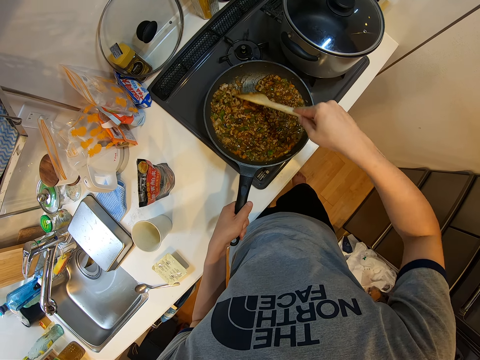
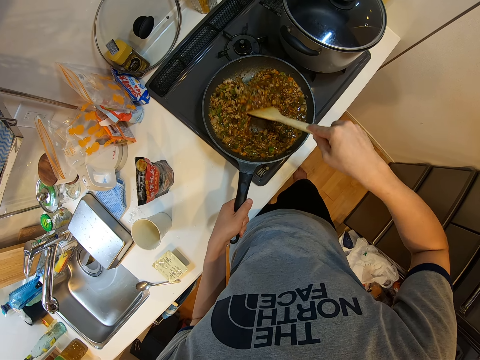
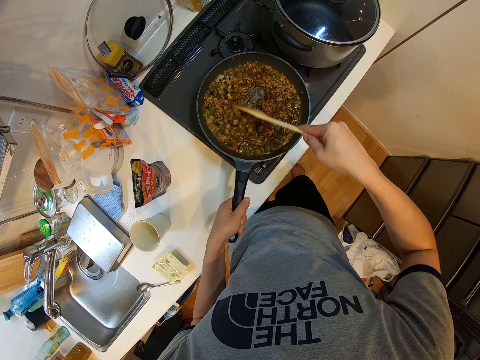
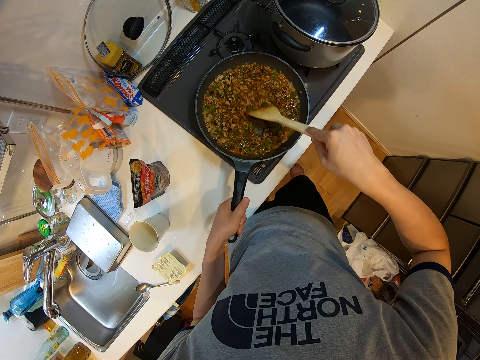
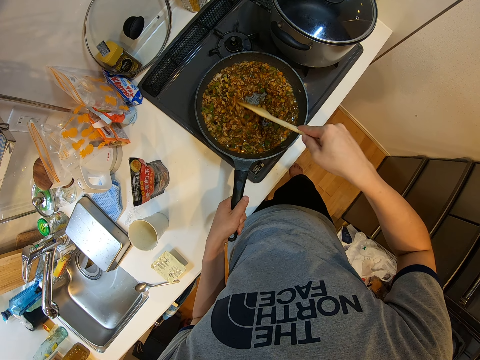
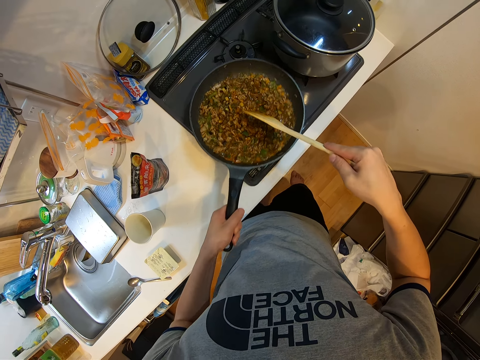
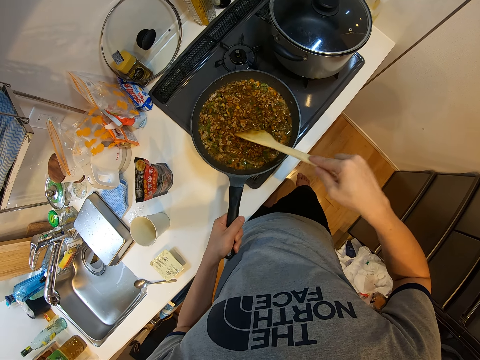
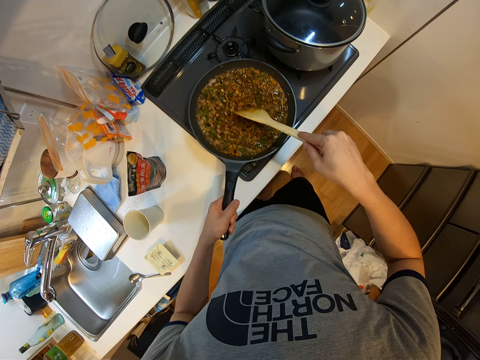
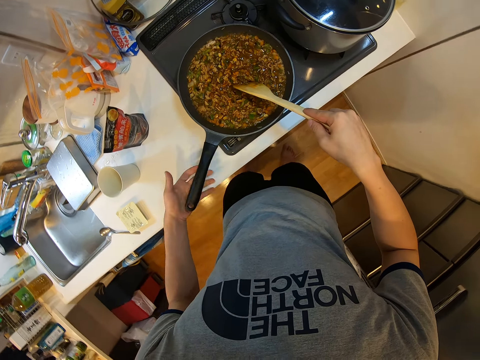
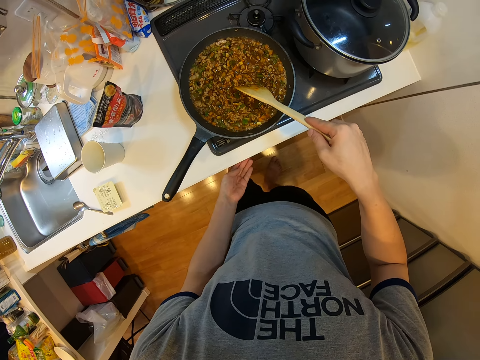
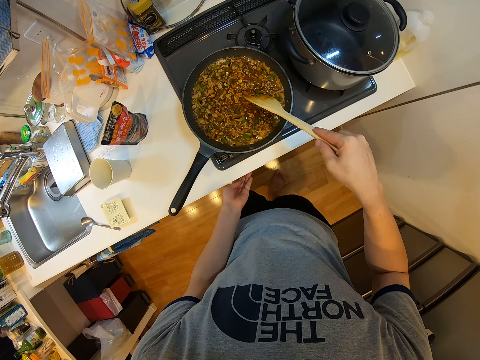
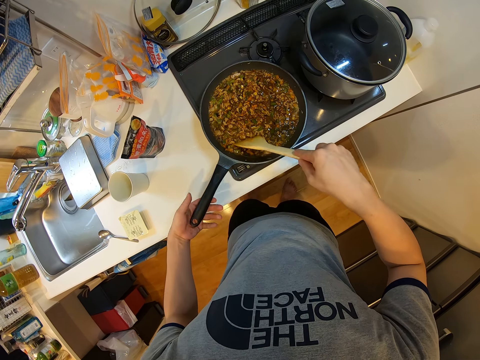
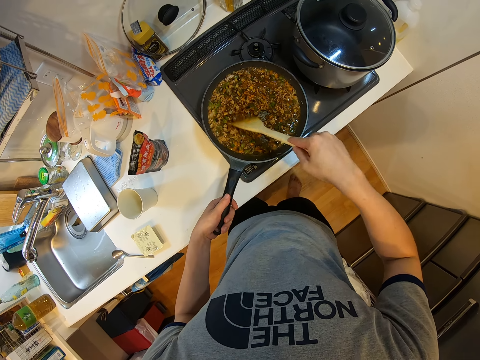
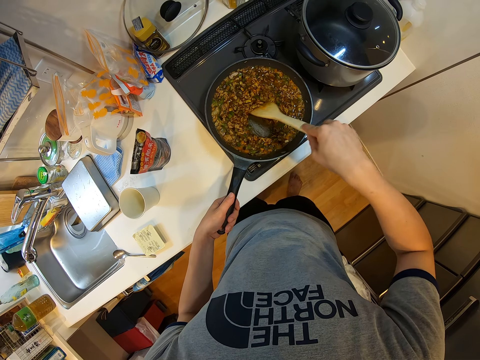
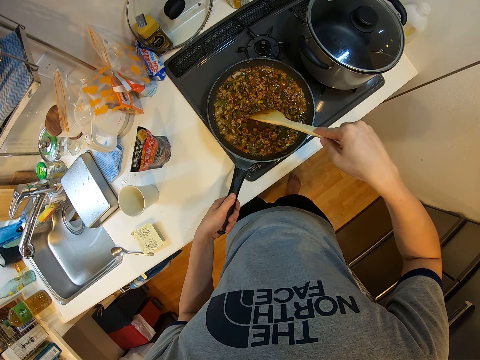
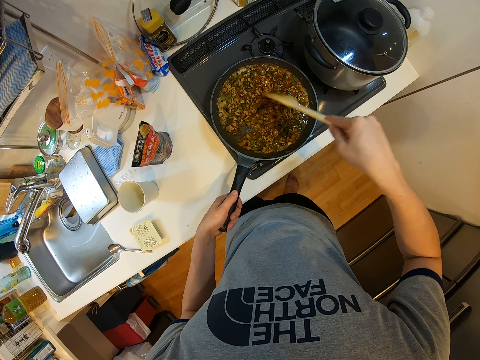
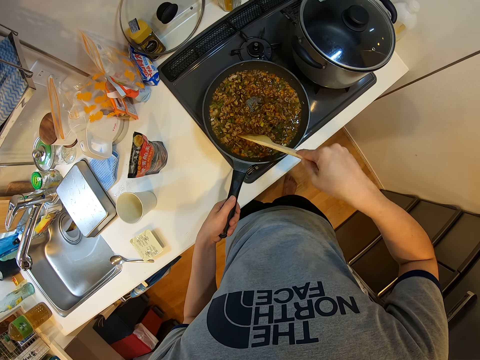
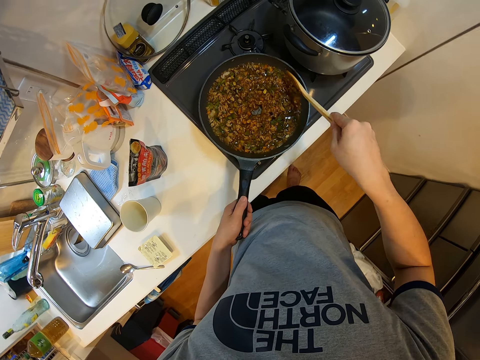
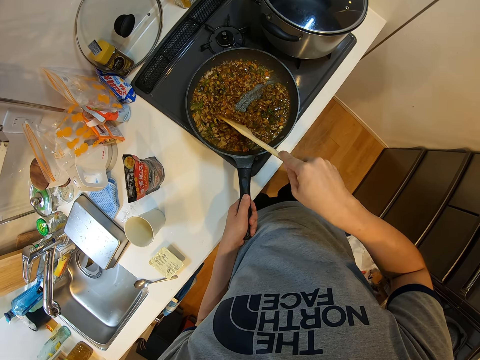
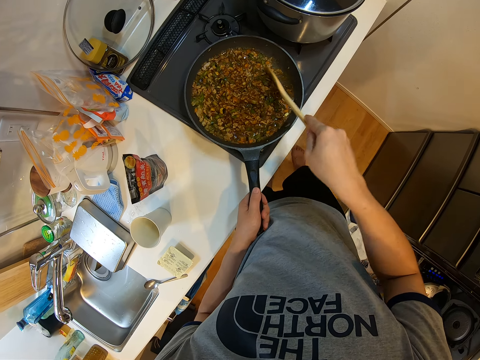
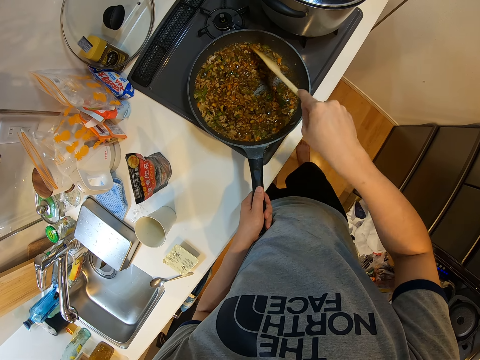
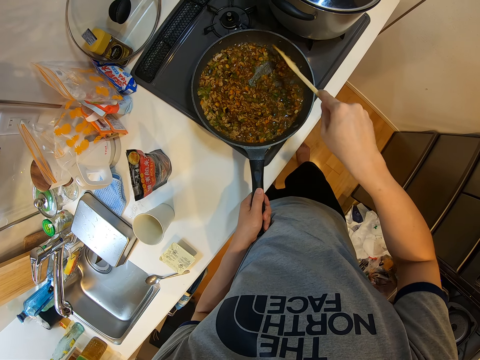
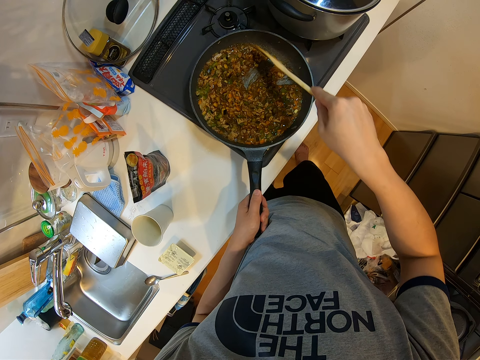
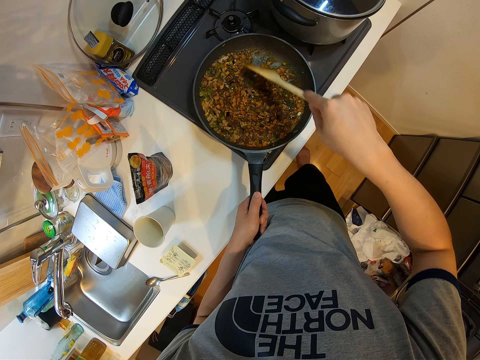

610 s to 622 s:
The camera wearer lifts and shakes the cooking pot or frying pan with his left hand. He places the cooking pot on the cooking gas. He stirs something on the cooking pot with the wooden spatula or ladle. He adjusts the cooker knob with his left hand. He stirs something on the cooking pot with the wooden spatula. He holds the frying pan handle with his left hand. He stirs the food in the frying pan with the wooden ladle.

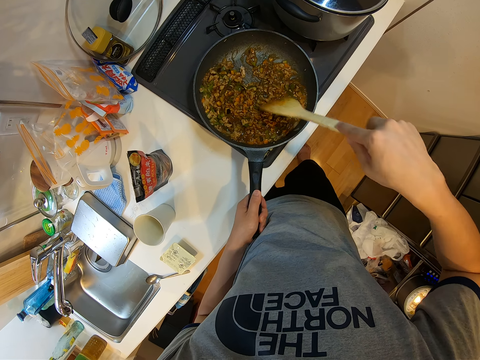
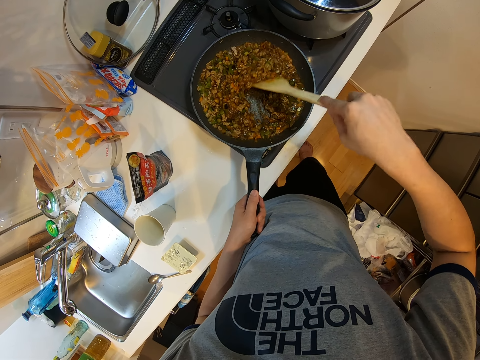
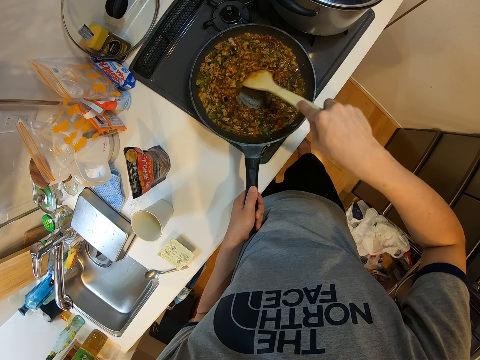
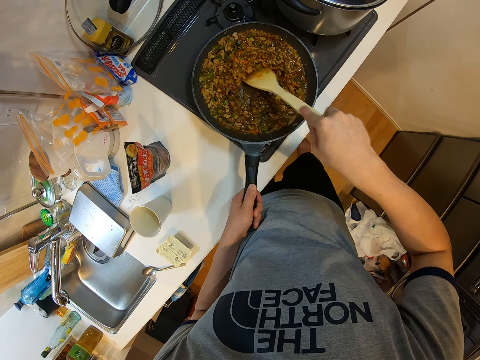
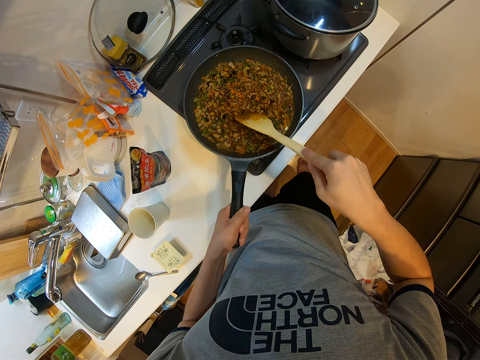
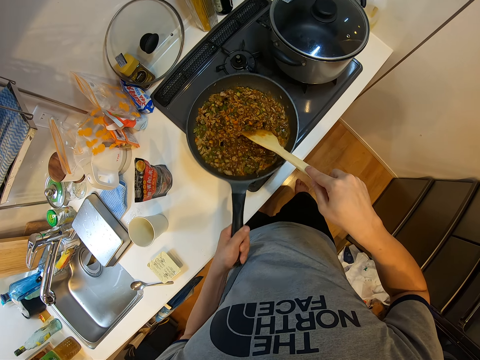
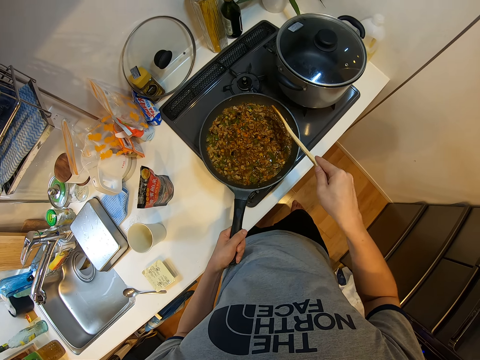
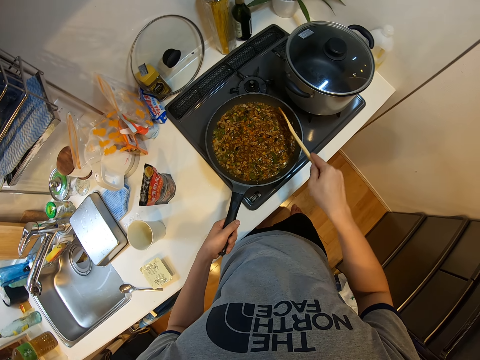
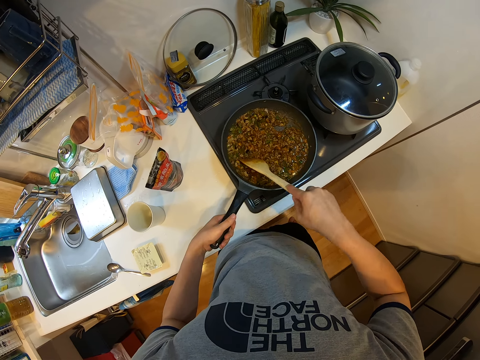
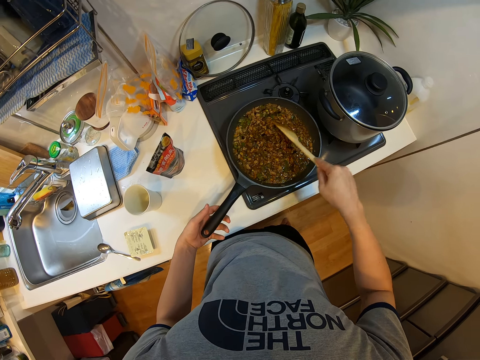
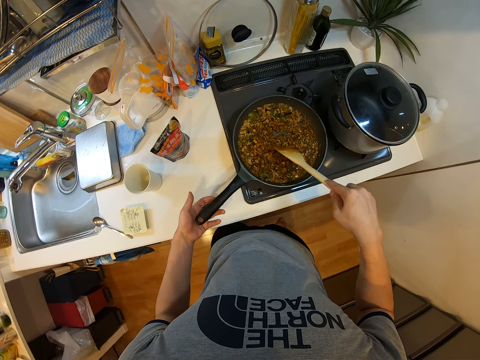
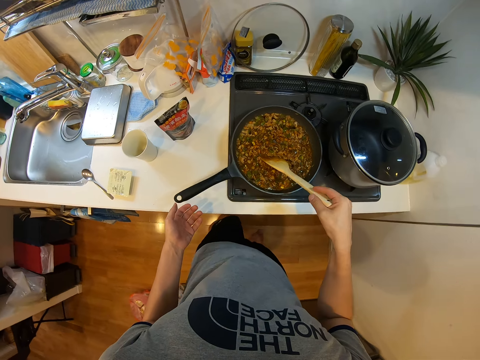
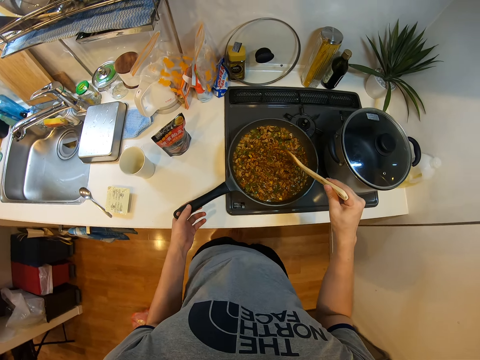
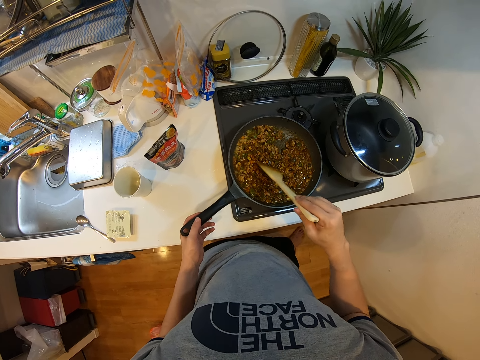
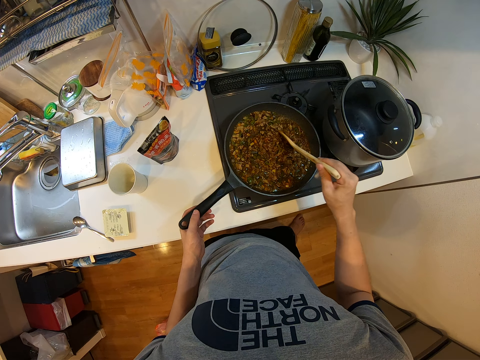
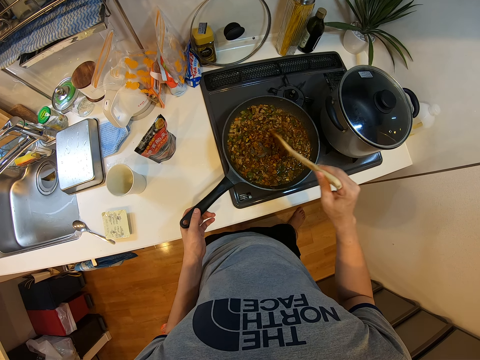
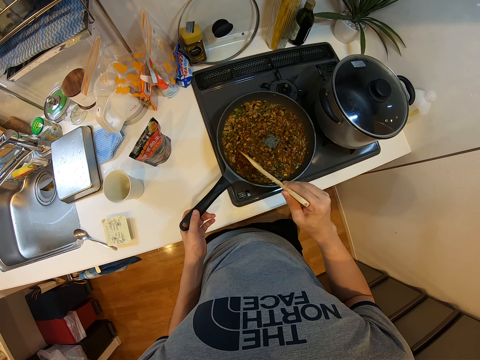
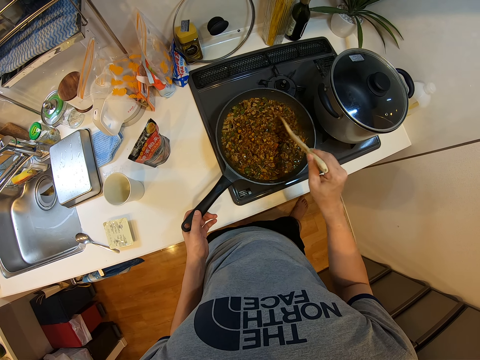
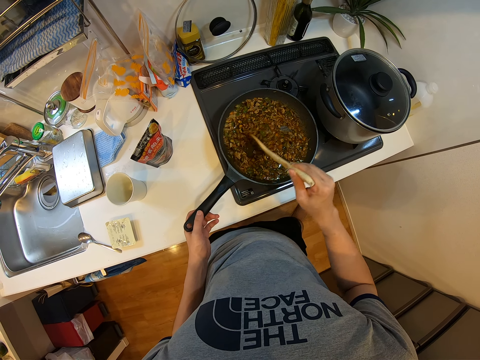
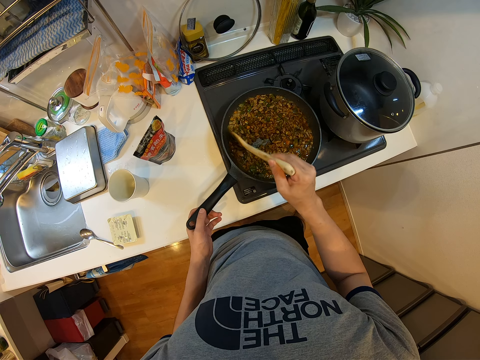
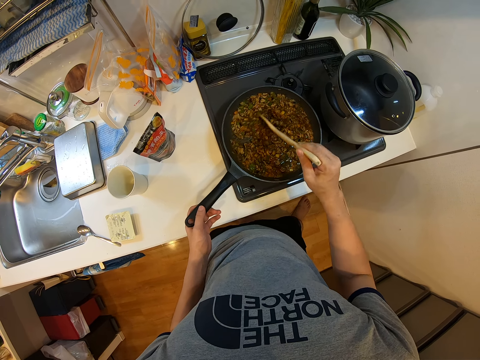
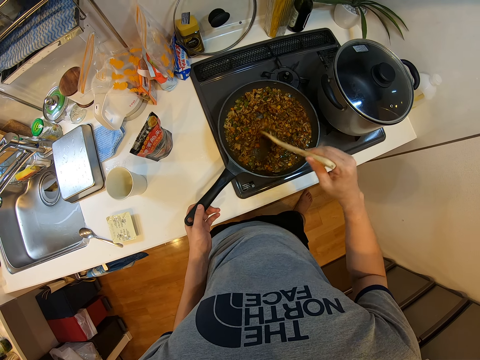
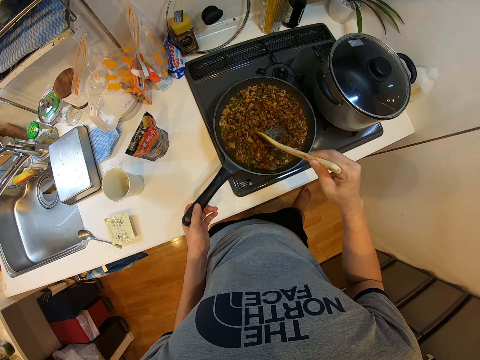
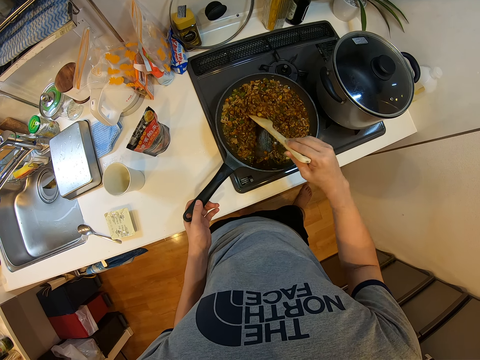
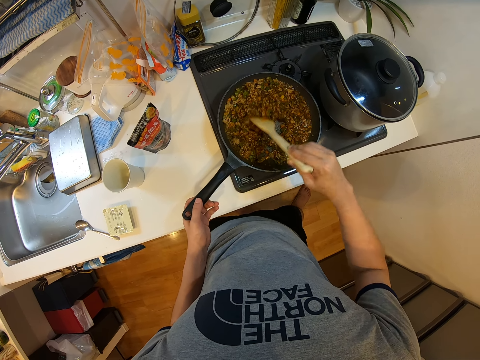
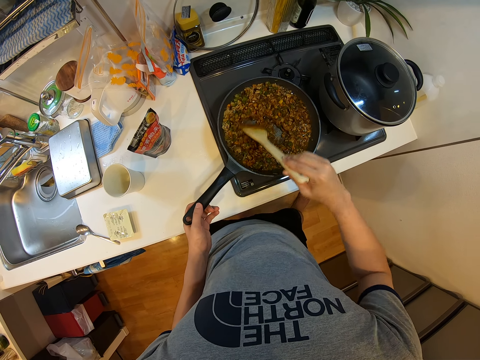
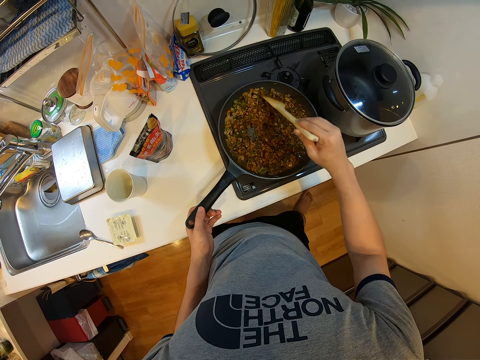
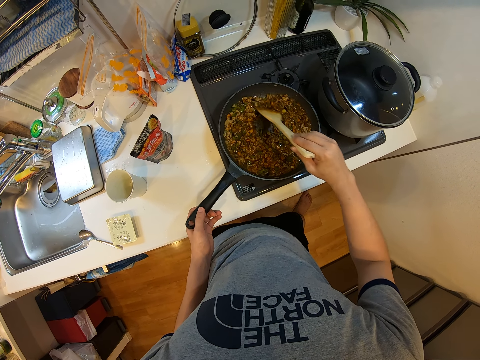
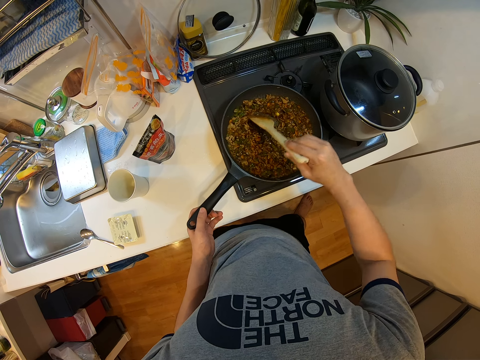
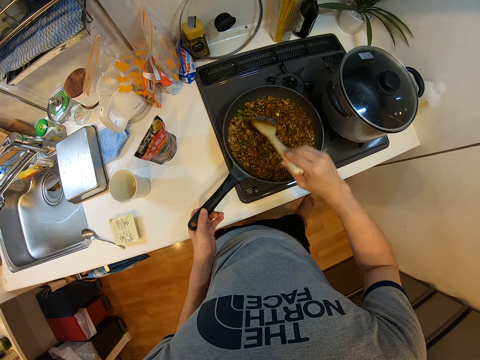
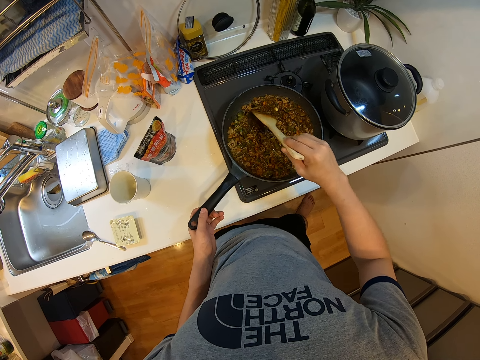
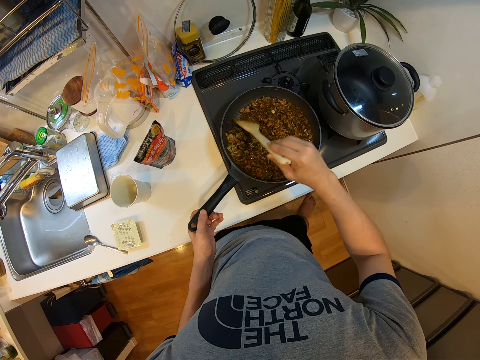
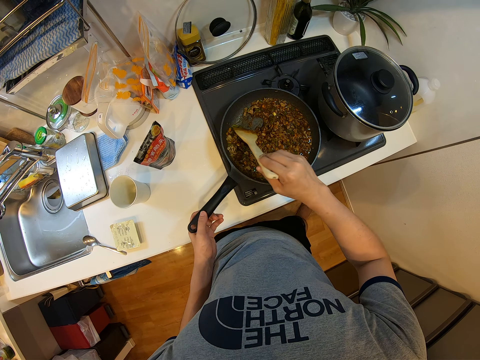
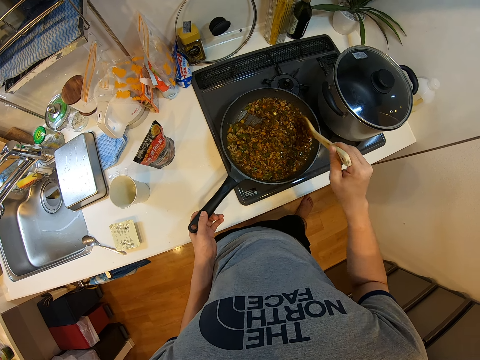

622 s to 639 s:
The camera wearer lifts and shakes the cooking pot or frying pan with his left hand. He places the cooking pot on the gas cooker. He stirs the food in the frying pan with the wooden ladle.
